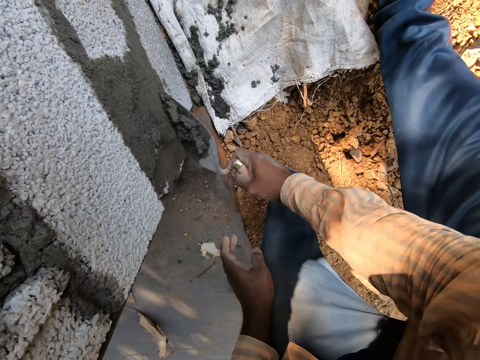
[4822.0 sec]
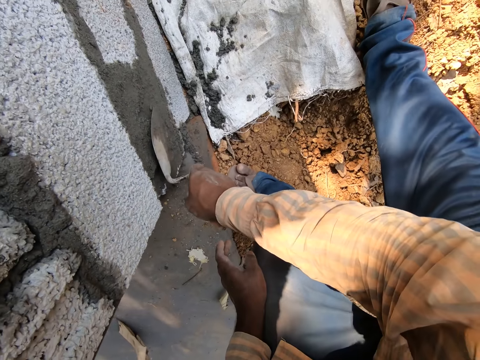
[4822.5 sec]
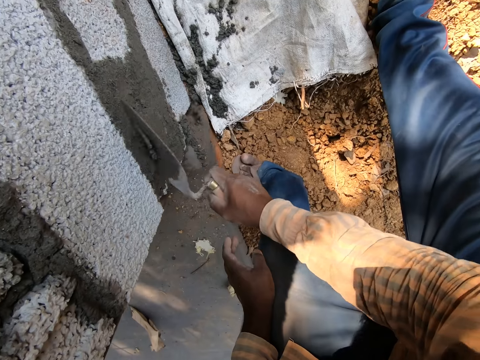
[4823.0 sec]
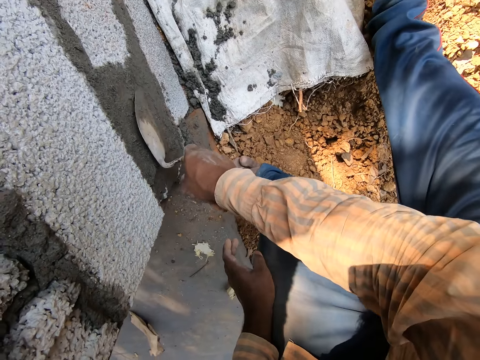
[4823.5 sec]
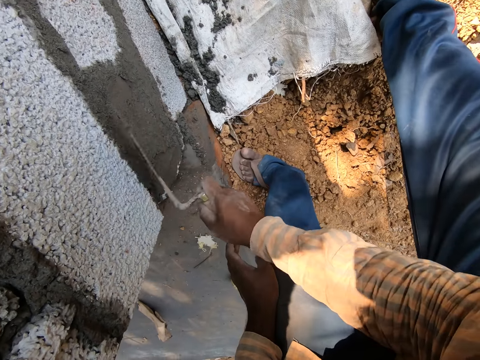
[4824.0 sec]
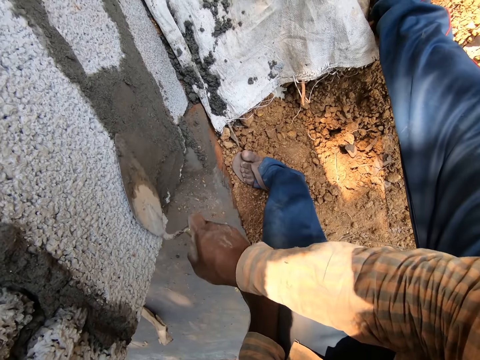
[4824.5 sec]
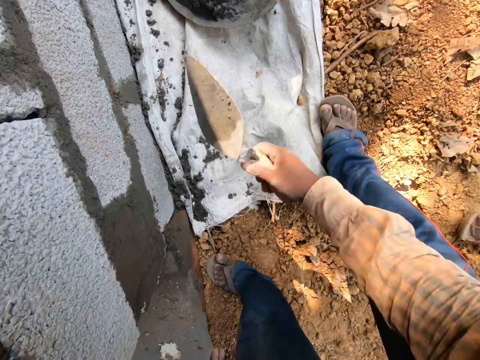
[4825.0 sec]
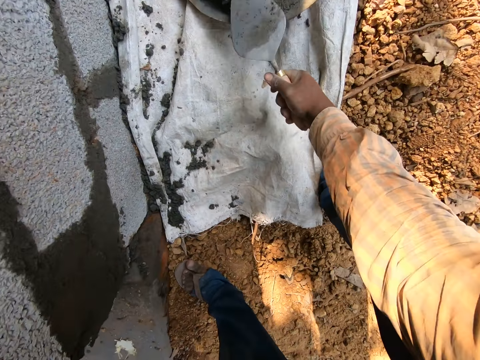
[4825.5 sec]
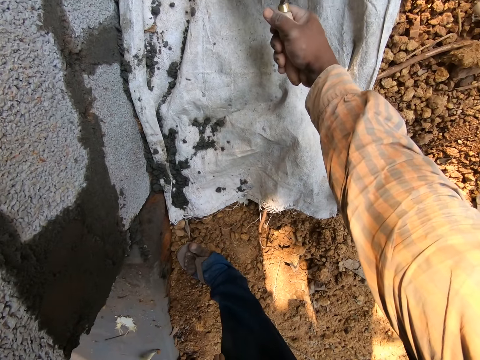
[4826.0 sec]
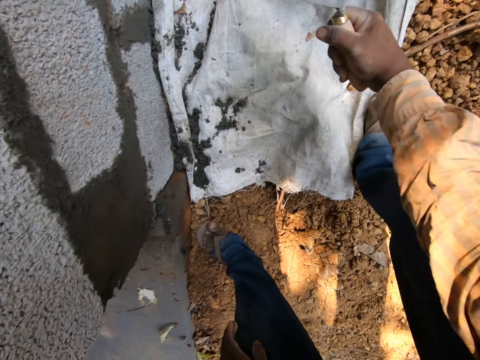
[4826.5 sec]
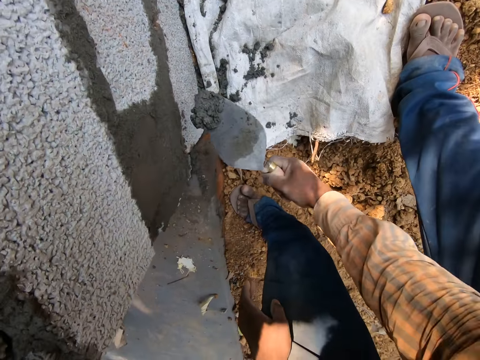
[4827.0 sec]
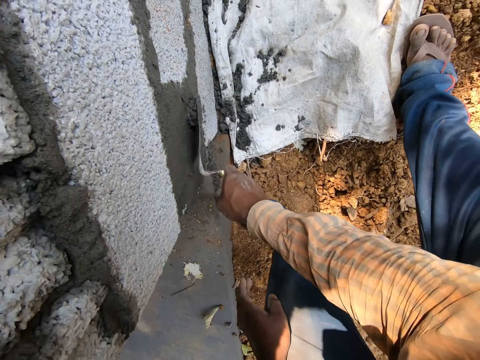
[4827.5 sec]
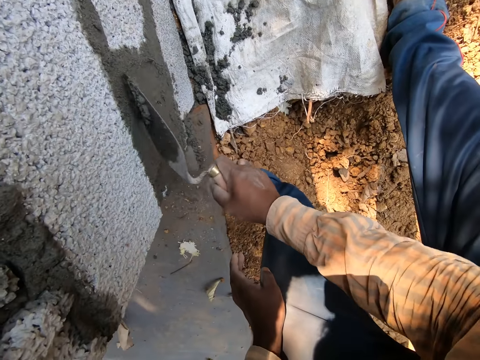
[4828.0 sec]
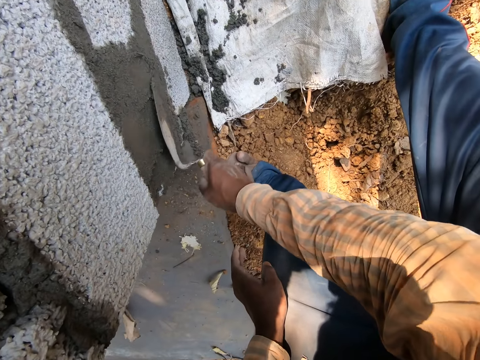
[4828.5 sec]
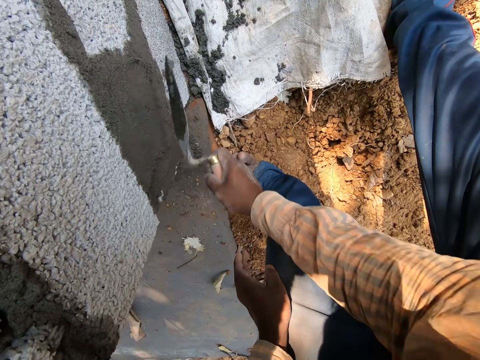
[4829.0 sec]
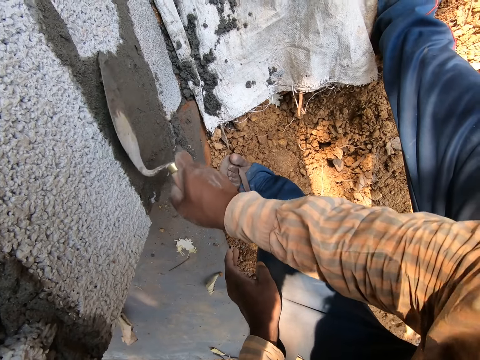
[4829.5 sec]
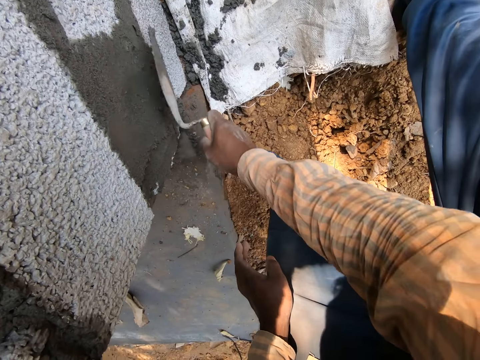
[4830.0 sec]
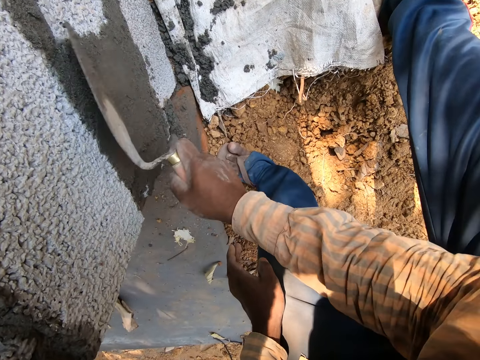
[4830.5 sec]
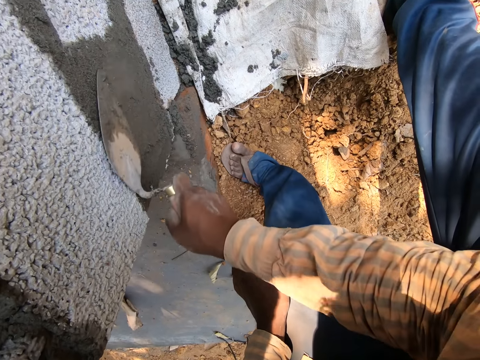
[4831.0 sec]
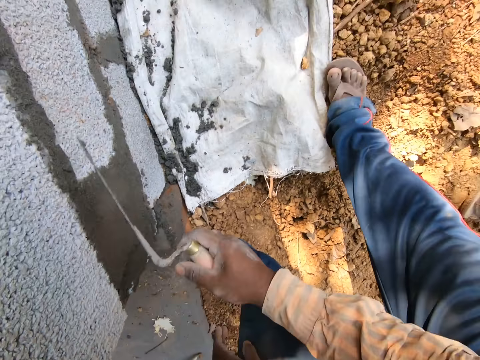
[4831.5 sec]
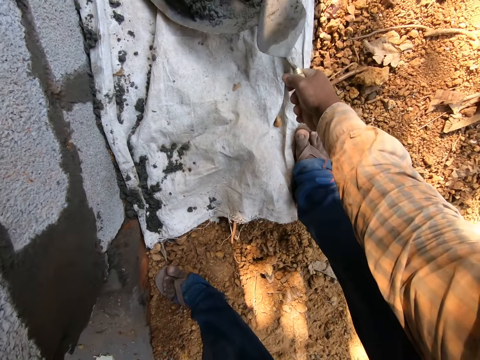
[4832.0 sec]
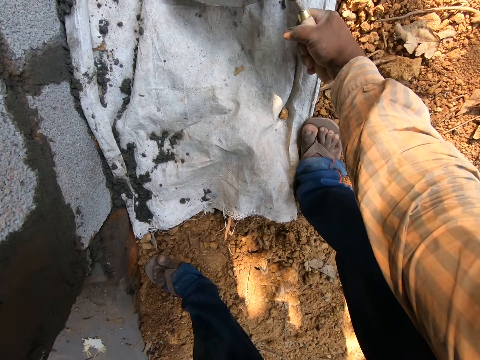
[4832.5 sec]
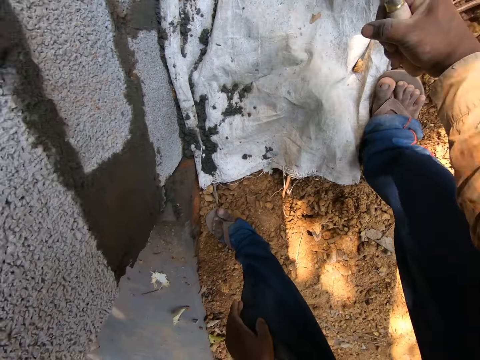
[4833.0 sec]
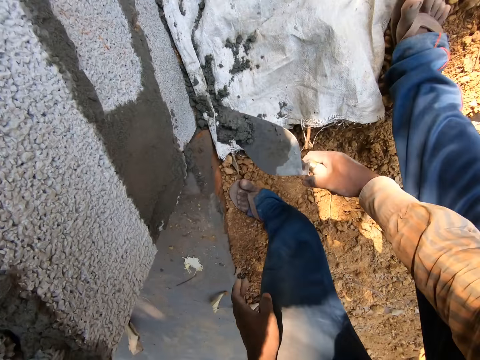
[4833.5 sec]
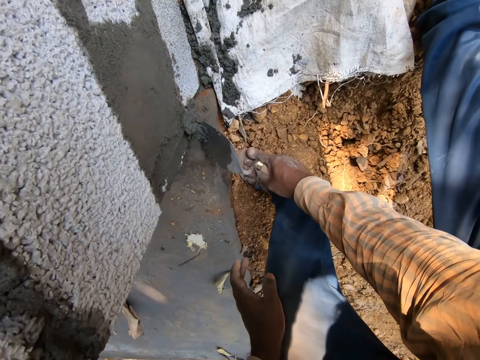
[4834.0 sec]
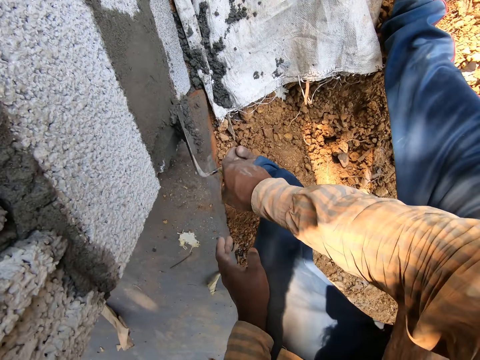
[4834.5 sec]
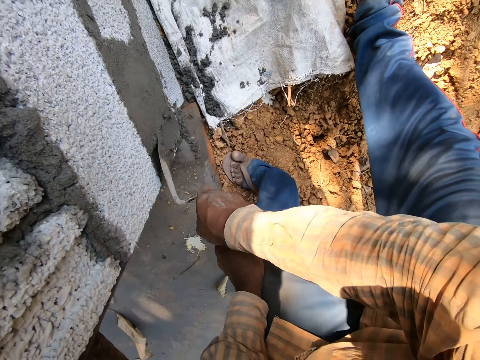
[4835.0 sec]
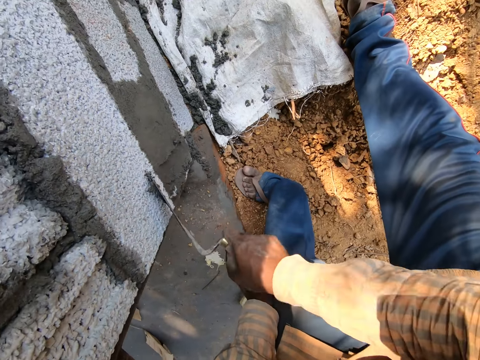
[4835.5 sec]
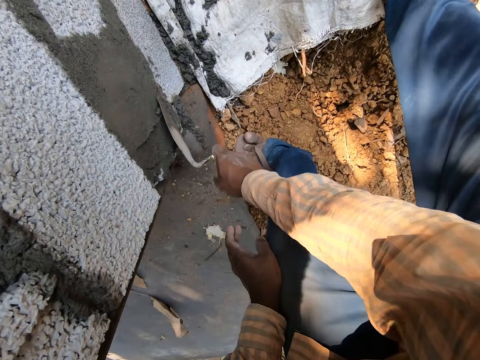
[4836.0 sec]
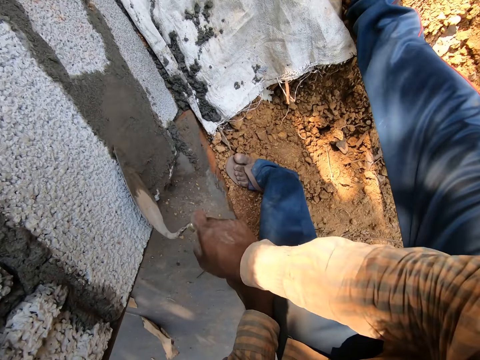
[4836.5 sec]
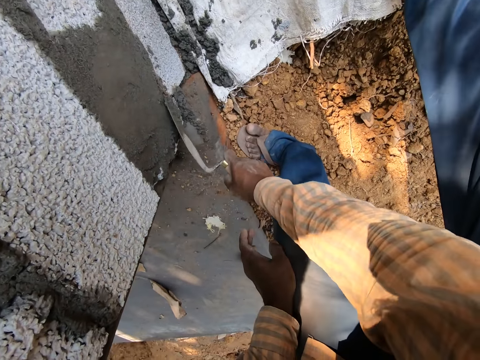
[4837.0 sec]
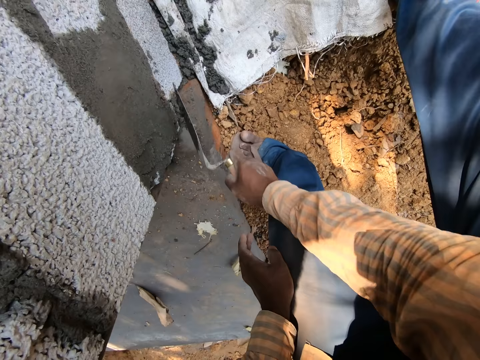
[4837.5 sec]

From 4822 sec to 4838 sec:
The camera wearer scoops wet cement from the mortar pan on the ground with the trowel in his right hand. He plasters wet cement on the wall with the trowel in his right hand. He scoops wet cement from the mortar pan on the ground with the trowel in his right hand. He plasters wet cement on the wall with the trowel in his right hand.

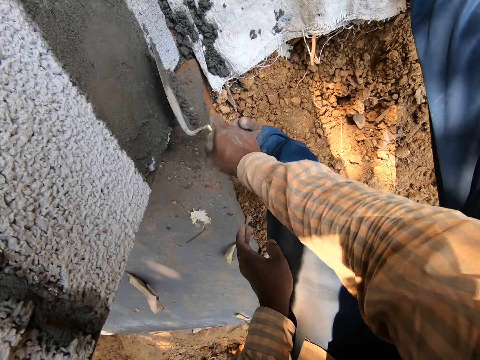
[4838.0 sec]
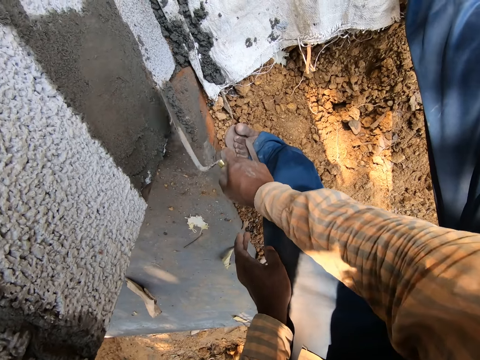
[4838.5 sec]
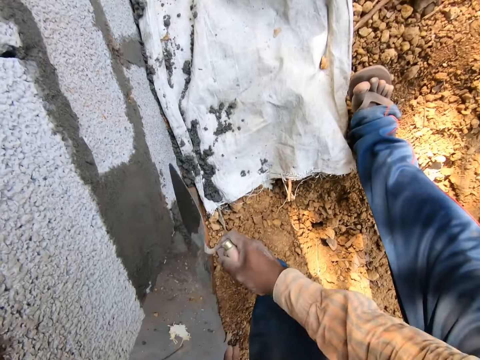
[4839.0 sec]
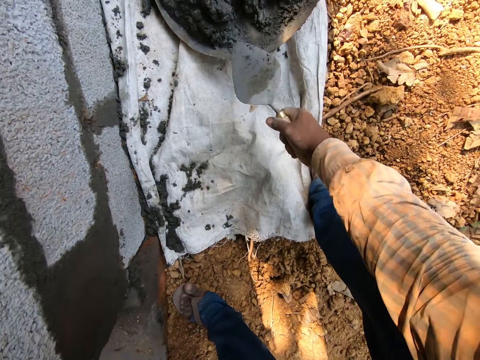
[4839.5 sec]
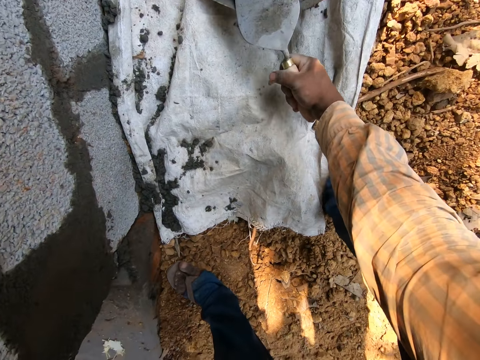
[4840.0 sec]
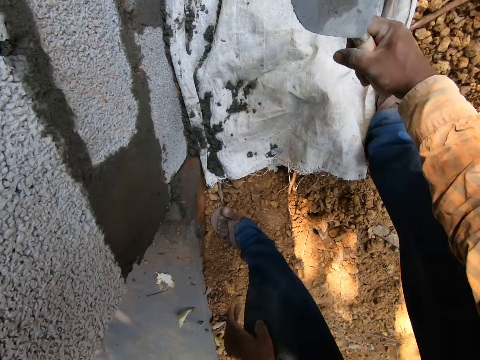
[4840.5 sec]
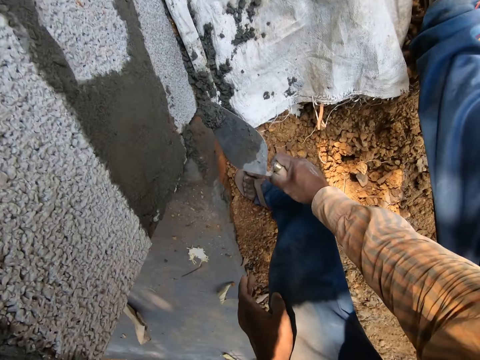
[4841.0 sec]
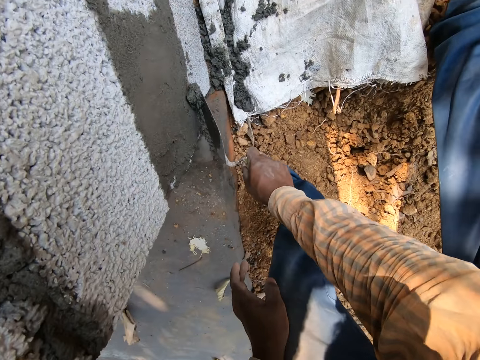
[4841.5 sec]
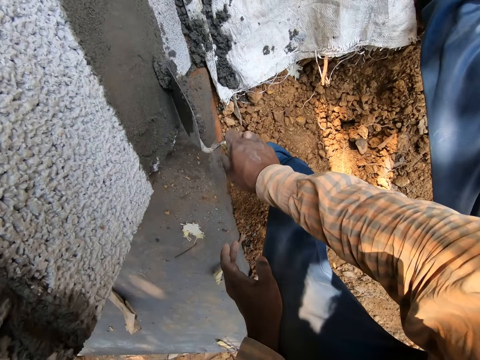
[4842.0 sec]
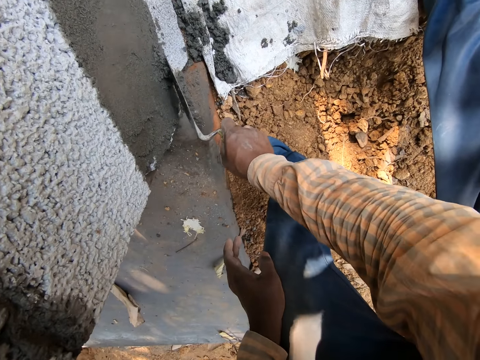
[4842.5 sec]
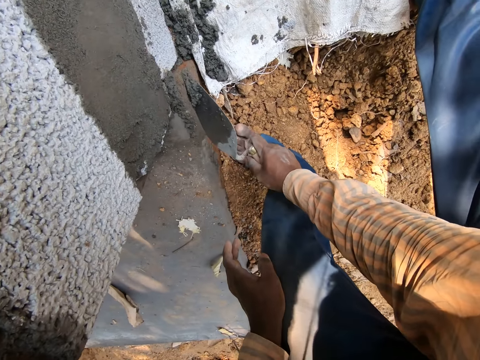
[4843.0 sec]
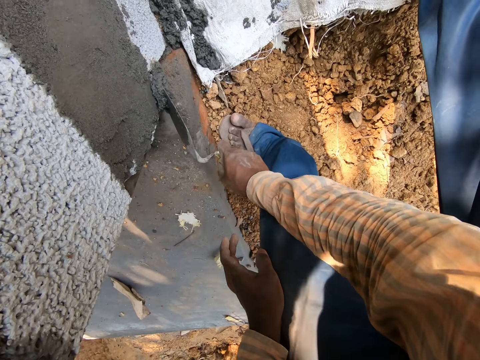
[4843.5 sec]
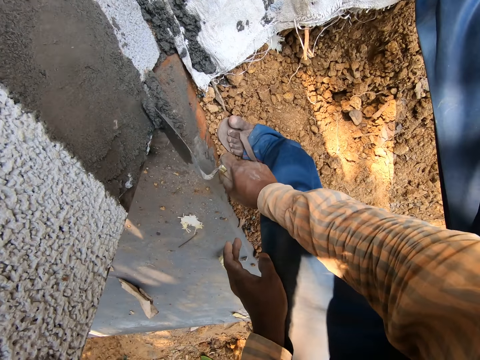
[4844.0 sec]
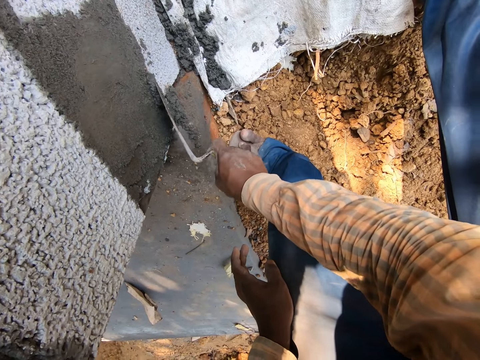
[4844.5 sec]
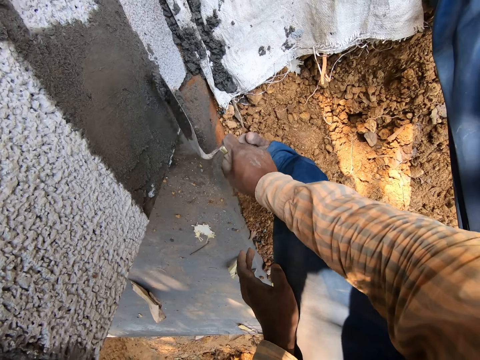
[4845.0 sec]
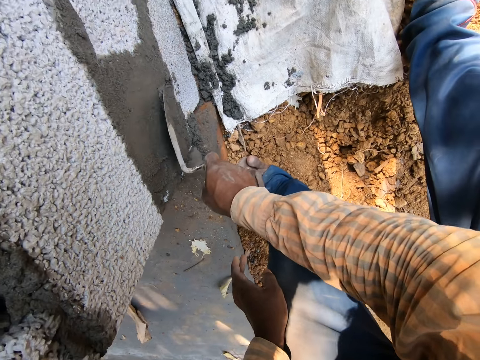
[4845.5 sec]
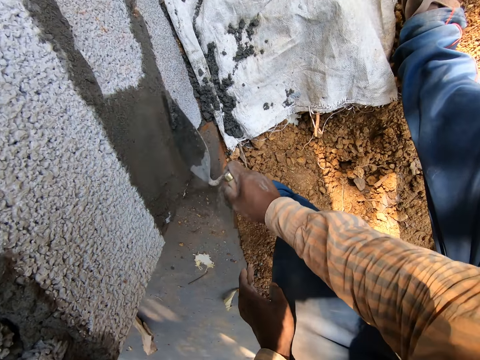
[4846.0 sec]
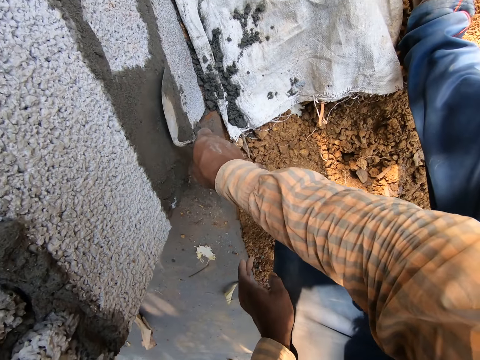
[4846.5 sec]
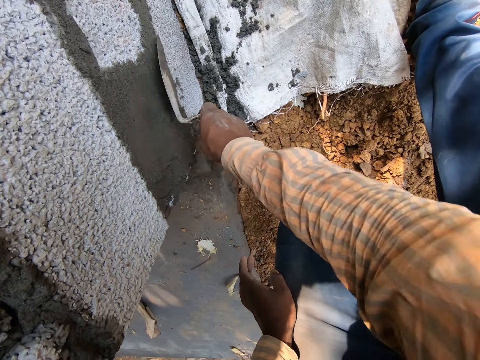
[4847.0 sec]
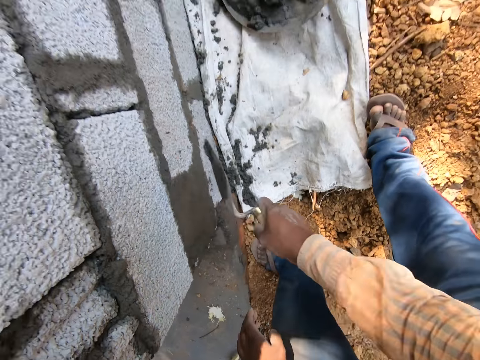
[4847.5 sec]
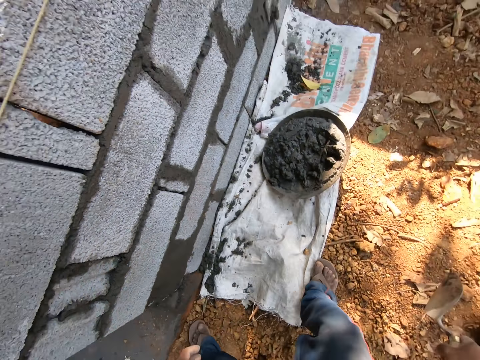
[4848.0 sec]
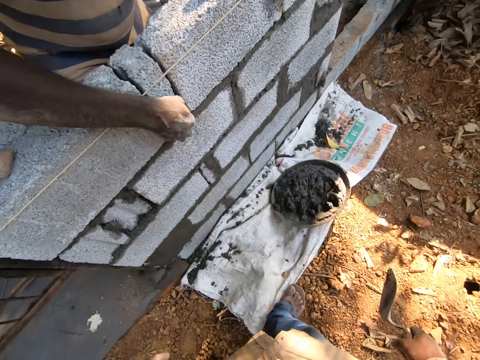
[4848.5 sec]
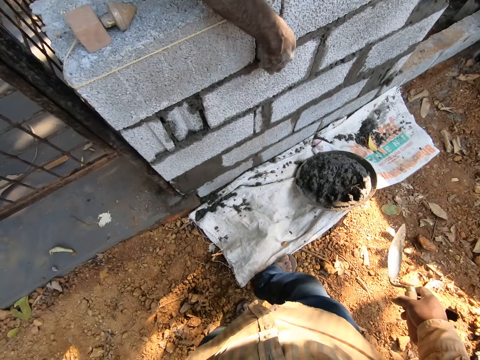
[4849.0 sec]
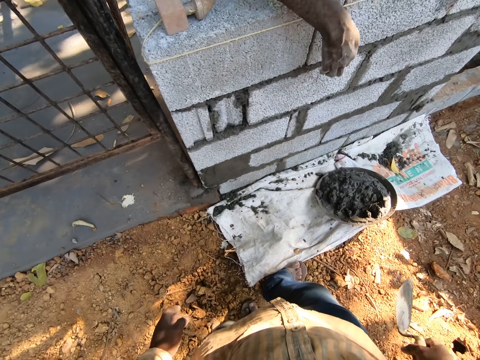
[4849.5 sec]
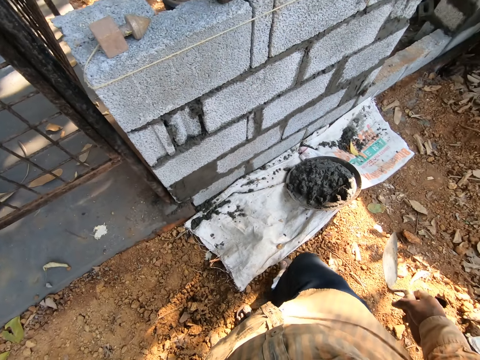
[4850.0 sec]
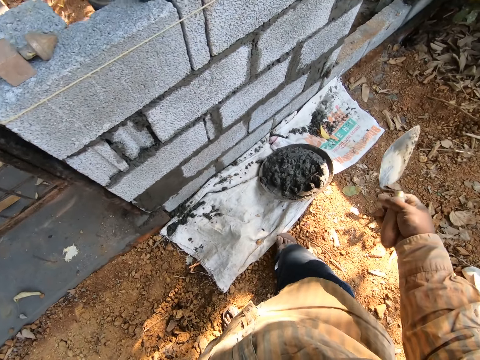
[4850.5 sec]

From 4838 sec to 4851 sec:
The camera wearer scoops wet cement from the mortar pan on the ground with the trowel in his right hand. He plasters wet cement on the wall with the trowel in his right hand. The man examines the brick in the wall with his right hand.
